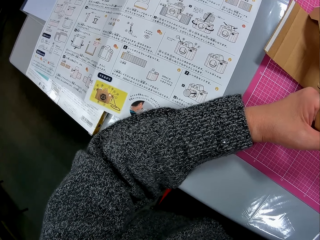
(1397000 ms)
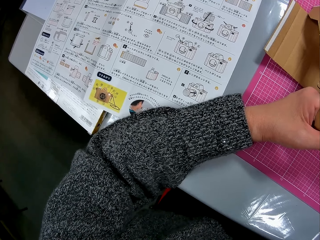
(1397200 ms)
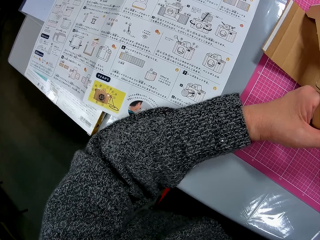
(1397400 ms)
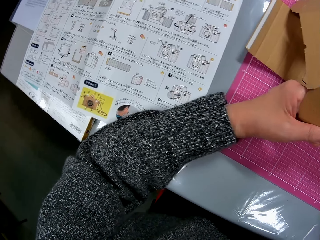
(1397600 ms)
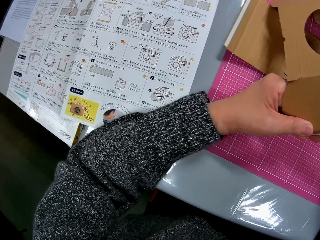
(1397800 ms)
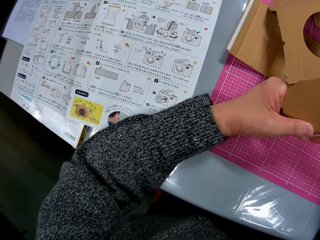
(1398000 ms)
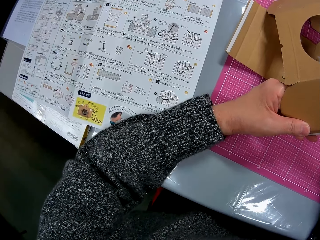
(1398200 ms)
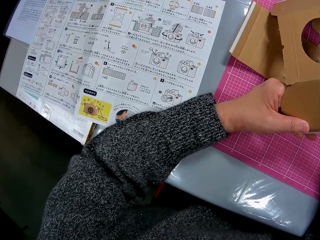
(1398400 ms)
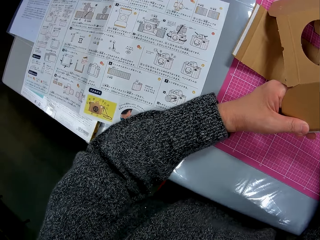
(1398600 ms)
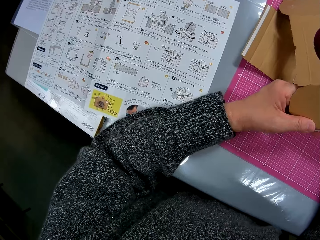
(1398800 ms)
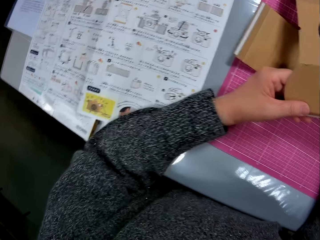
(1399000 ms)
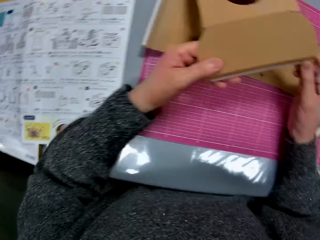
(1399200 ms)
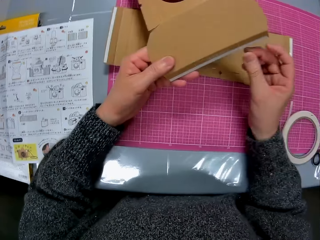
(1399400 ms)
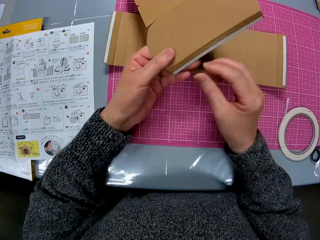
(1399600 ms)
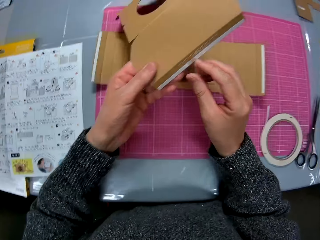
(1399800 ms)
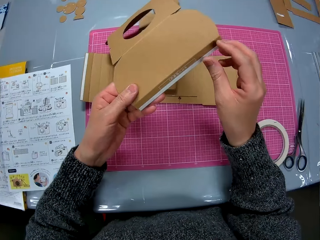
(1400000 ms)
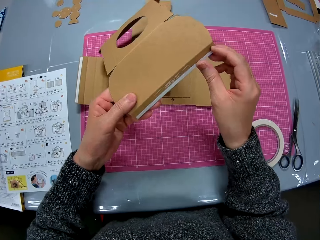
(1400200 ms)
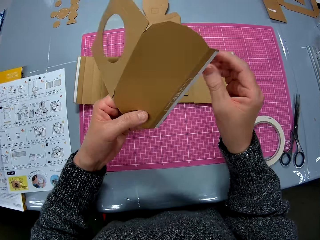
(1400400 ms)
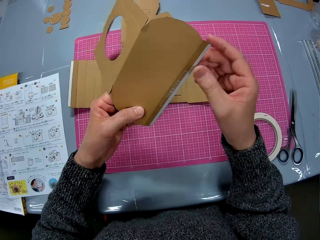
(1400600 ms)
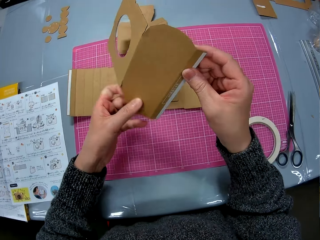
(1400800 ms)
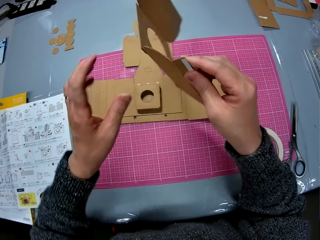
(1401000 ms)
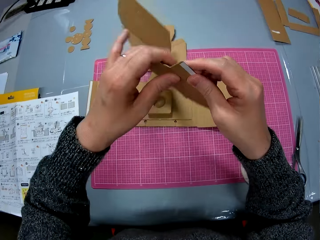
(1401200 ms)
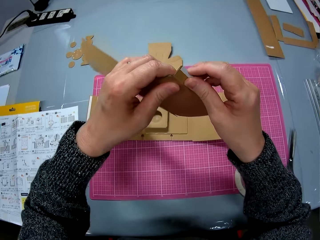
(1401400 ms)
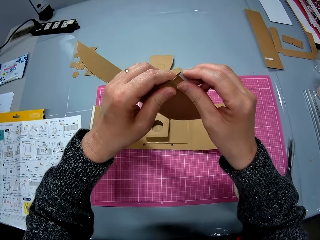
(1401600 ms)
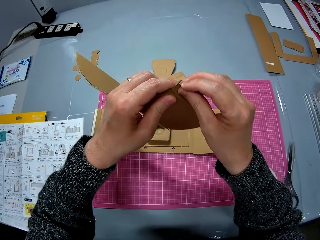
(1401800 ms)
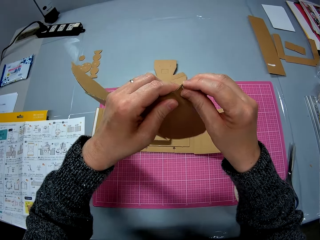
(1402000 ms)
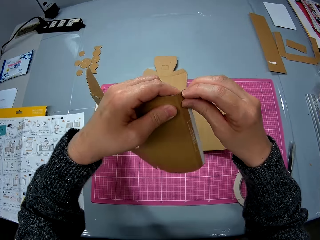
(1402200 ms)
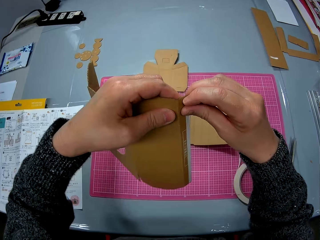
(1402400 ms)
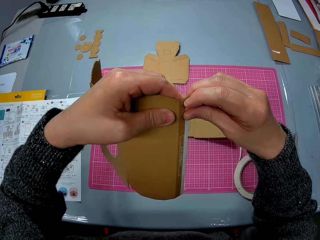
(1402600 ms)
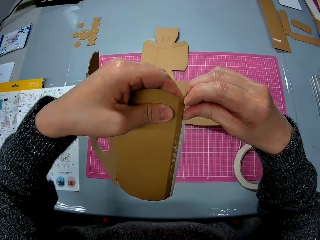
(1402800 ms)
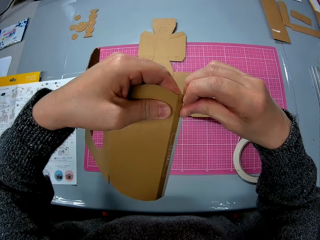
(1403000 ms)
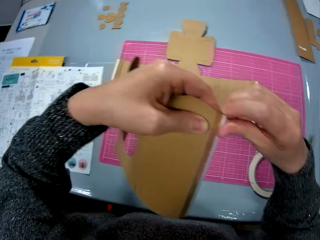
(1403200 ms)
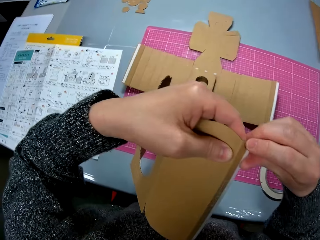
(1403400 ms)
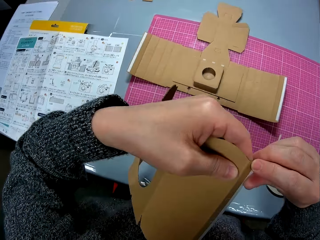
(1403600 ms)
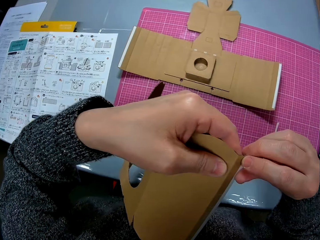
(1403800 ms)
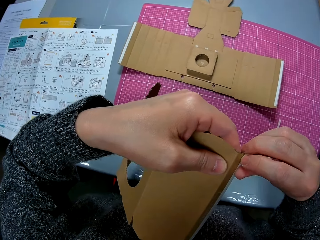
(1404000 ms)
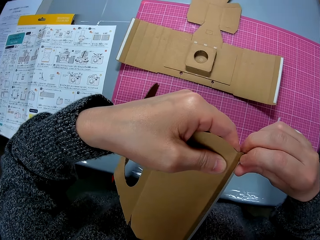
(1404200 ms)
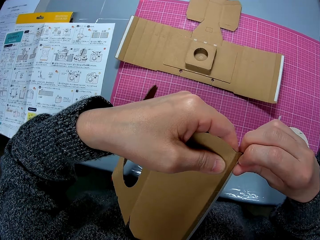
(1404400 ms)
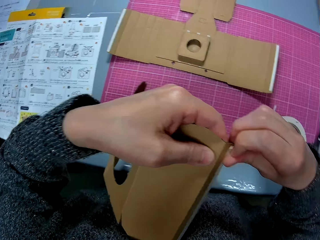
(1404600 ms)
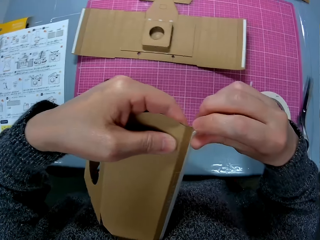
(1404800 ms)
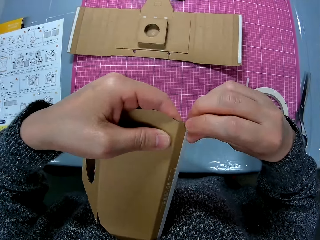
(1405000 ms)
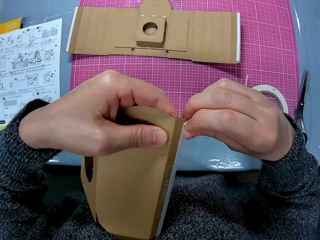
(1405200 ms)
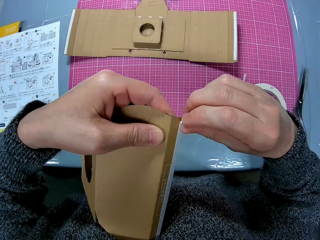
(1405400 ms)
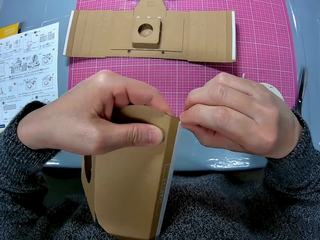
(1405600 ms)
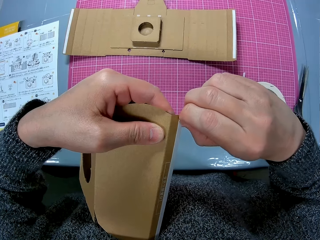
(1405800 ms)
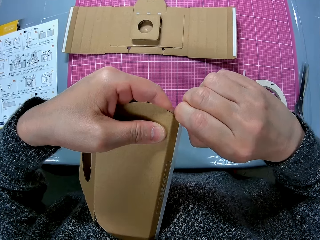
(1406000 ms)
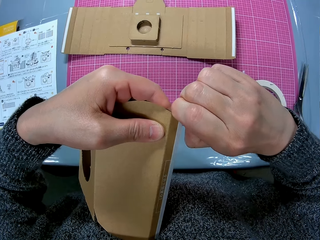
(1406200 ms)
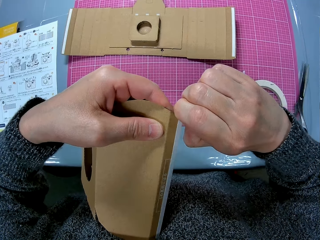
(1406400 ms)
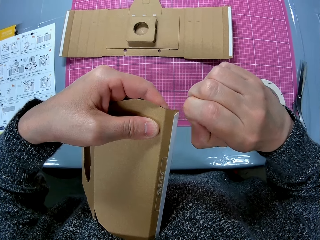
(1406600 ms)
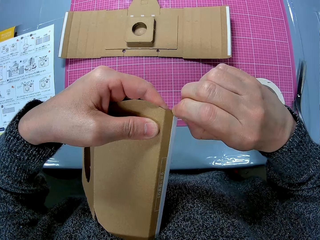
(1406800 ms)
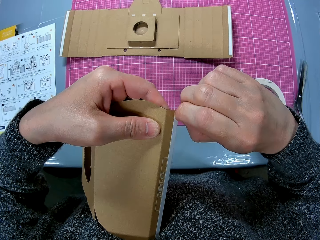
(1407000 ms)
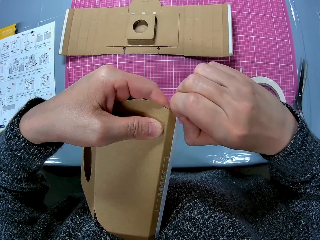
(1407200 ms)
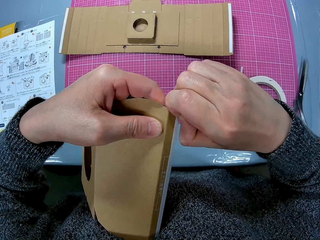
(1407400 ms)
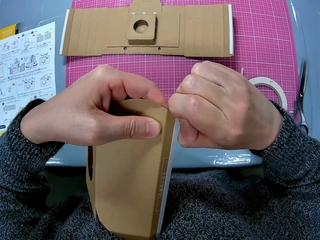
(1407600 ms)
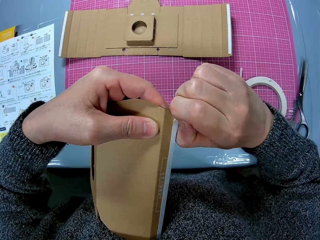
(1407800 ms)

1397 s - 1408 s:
The camera wearer cuts the cardboard. They turn the cardboard. They try to cut the card box.

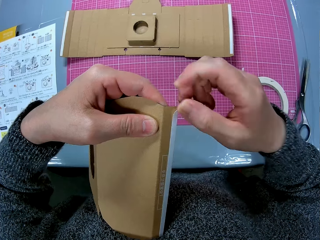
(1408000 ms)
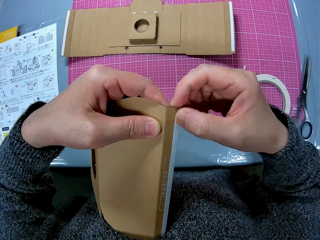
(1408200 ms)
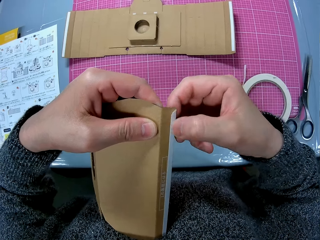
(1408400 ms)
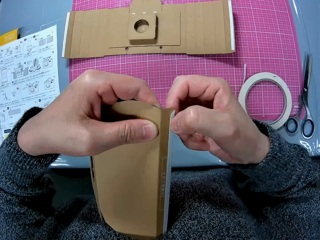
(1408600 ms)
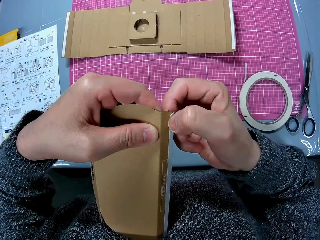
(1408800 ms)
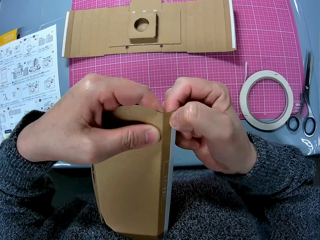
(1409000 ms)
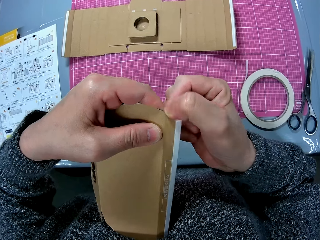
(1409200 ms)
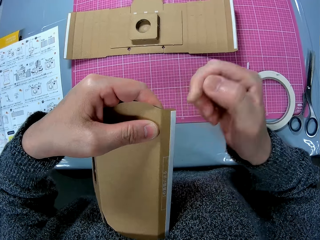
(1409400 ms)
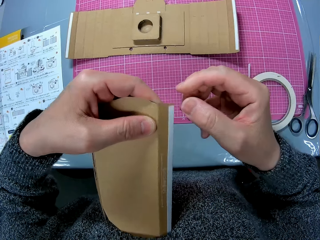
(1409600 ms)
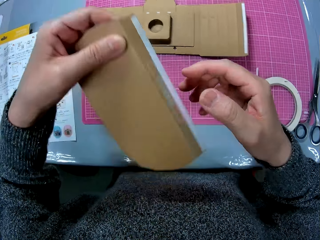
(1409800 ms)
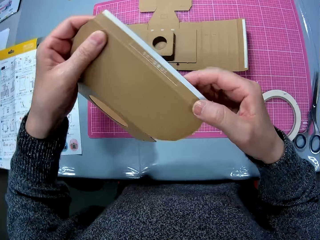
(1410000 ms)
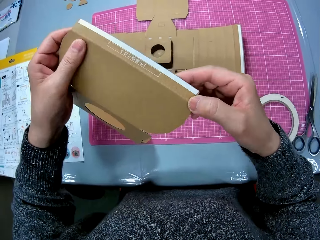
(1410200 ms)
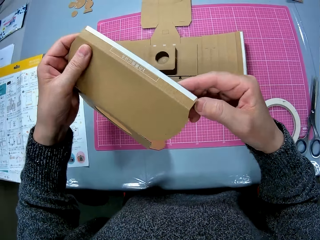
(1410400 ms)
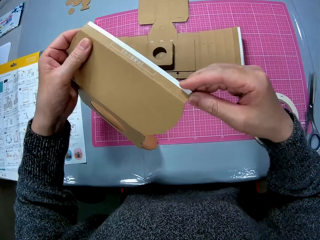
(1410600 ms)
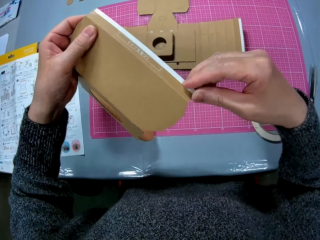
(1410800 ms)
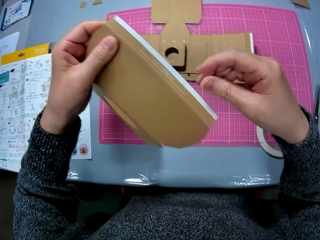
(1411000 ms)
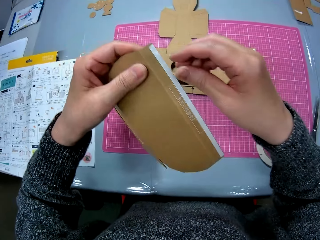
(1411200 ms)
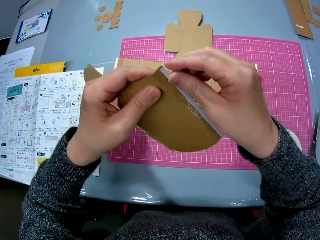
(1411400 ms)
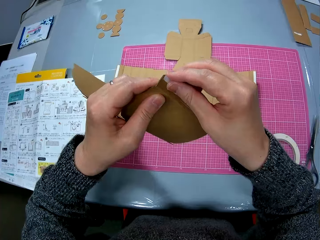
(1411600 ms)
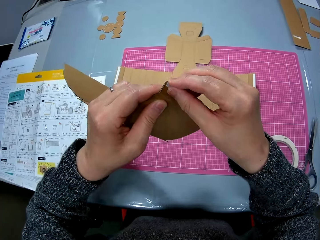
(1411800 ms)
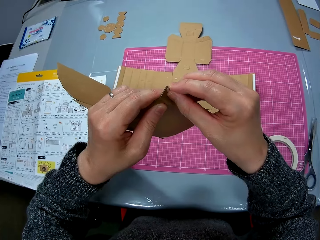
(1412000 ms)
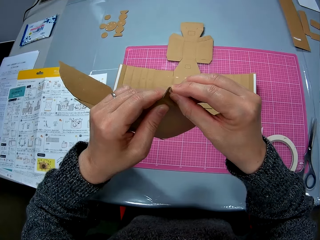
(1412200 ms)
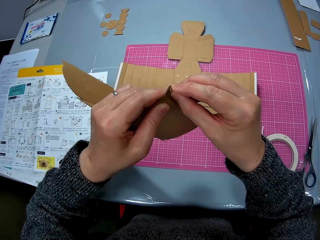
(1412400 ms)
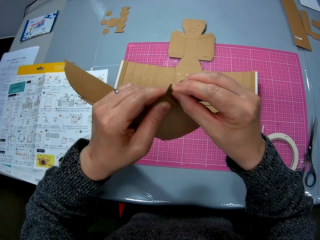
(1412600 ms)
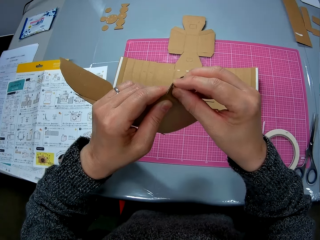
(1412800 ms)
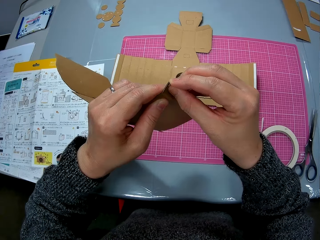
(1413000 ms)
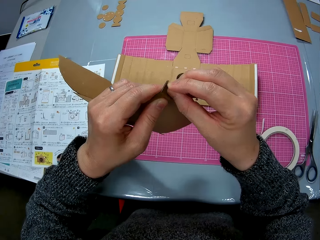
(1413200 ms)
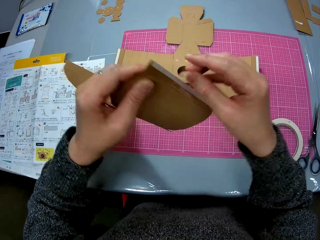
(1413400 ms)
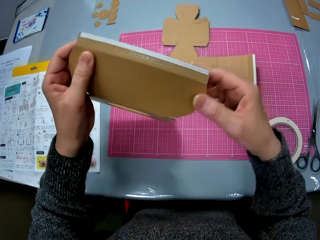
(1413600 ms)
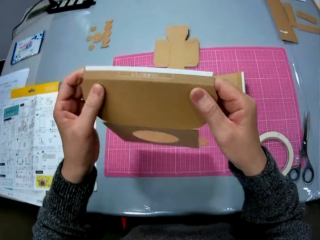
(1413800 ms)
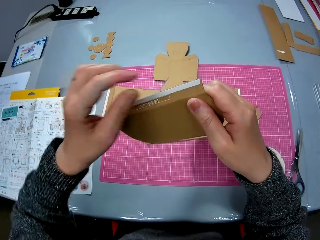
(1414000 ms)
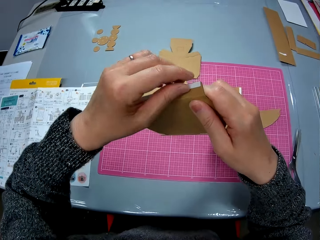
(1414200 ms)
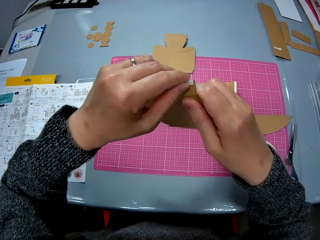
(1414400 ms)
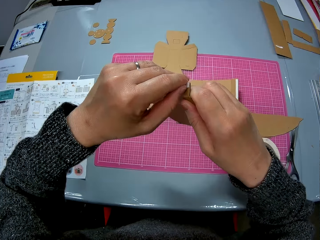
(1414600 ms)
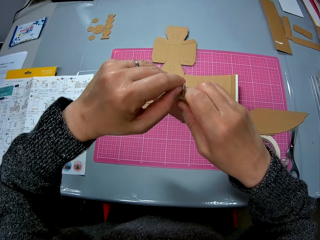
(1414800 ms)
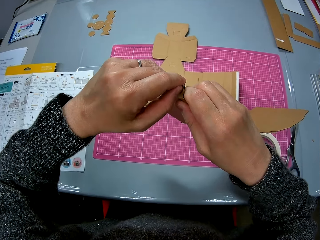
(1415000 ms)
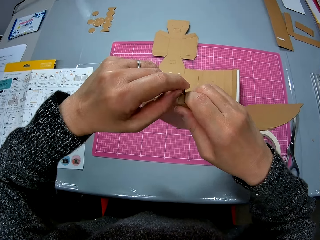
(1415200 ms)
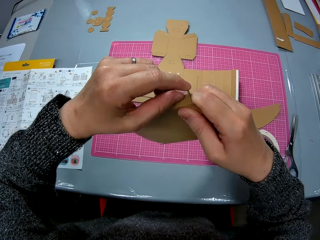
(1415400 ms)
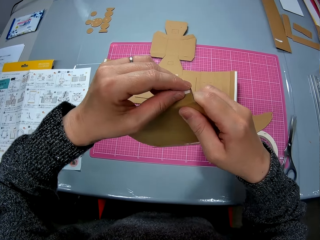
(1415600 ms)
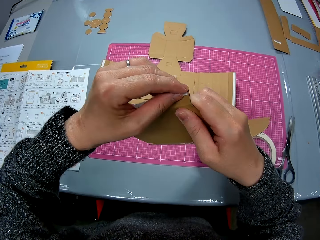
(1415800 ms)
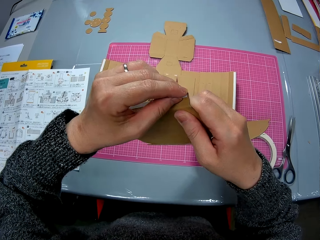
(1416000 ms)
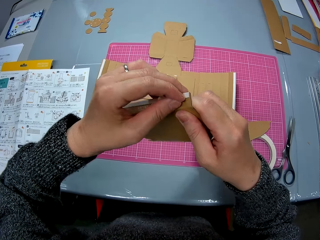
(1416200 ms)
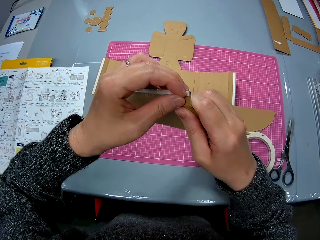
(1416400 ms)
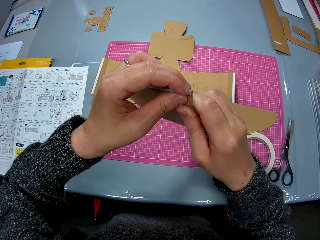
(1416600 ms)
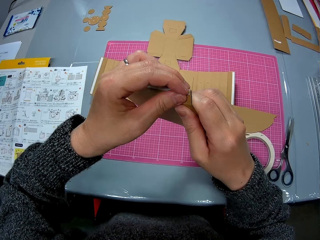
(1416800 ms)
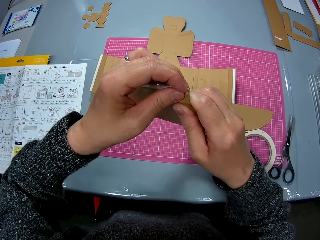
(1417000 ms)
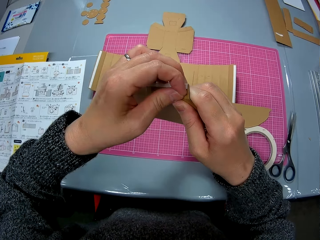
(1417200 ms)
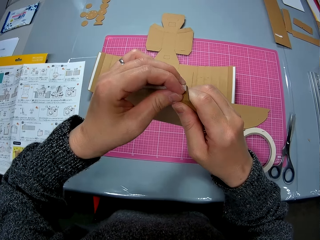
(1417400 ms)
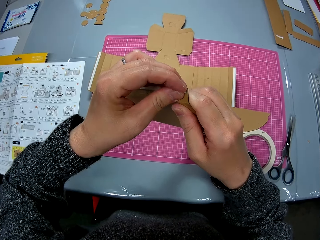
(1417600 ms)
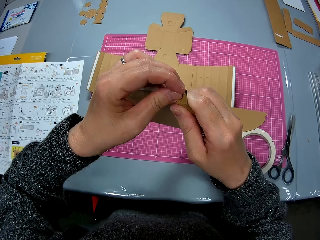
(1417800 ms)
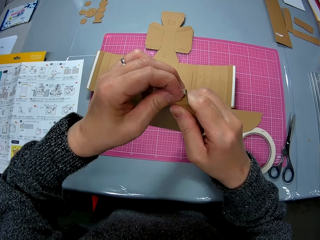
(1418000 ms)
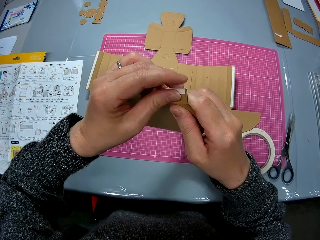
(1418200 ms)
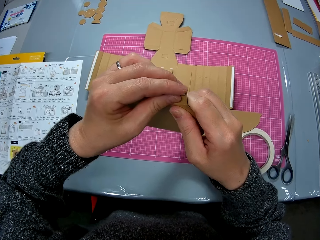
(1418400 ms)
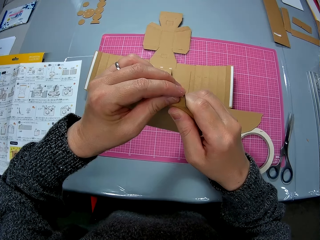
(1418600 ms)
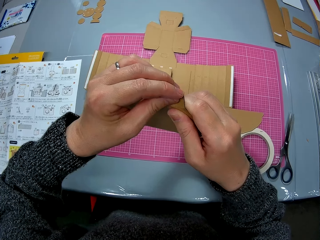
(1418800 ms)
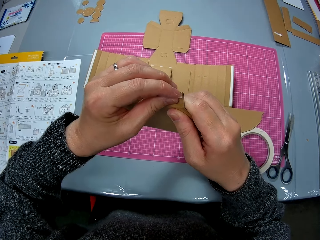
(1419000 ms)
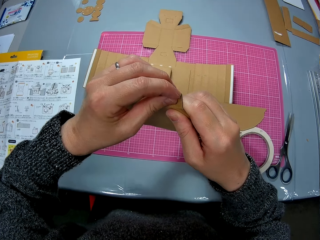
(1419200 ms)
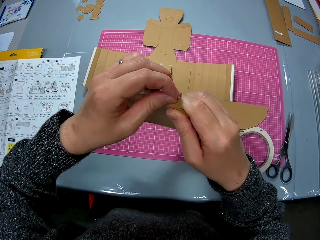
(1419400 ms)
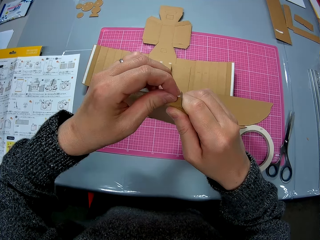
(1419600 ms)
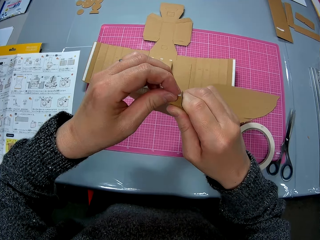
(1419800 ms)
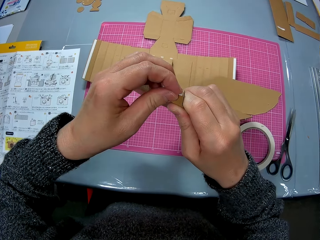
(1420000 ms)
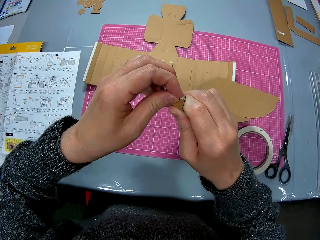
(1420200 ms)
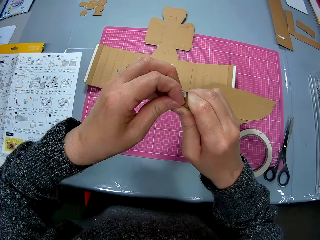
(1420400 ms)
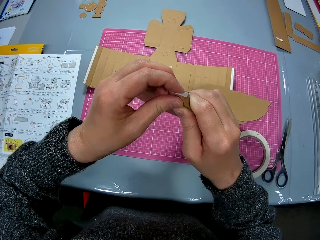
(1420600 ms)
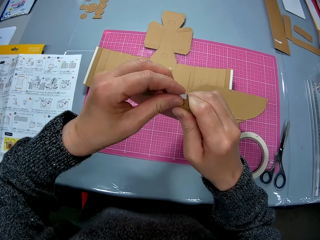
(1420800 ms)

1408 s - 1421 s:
The camera wearer turns the cardboard. They try to cut the card box. They turn the cardboard. They try to cut the card box.
